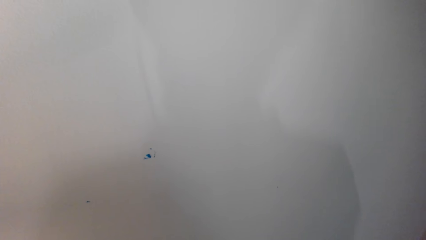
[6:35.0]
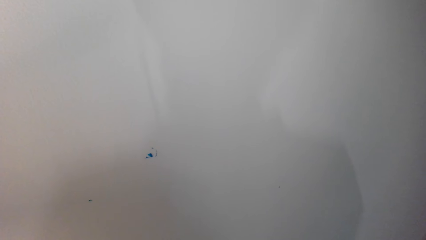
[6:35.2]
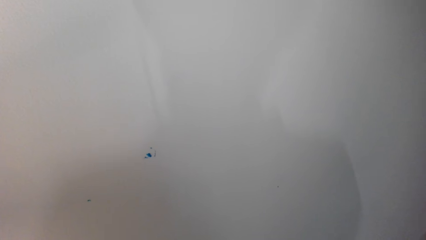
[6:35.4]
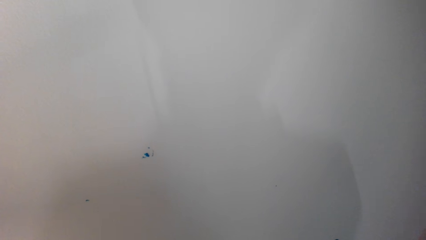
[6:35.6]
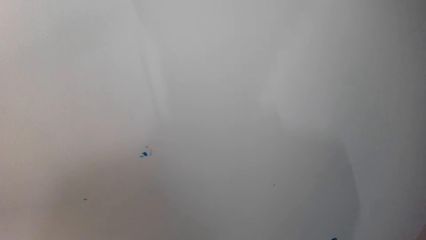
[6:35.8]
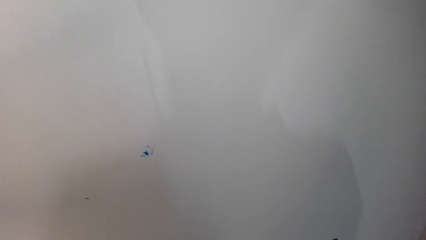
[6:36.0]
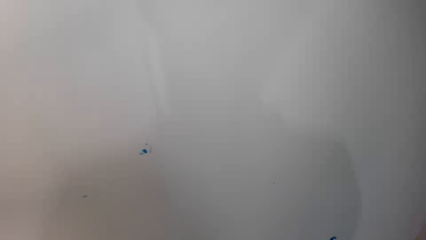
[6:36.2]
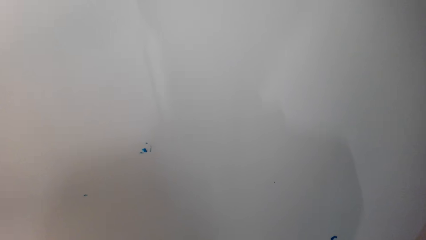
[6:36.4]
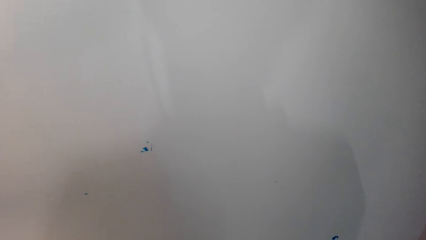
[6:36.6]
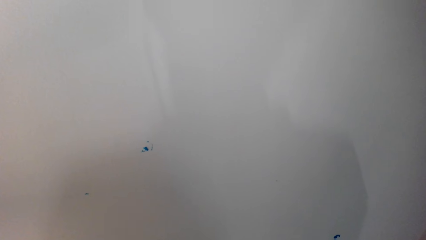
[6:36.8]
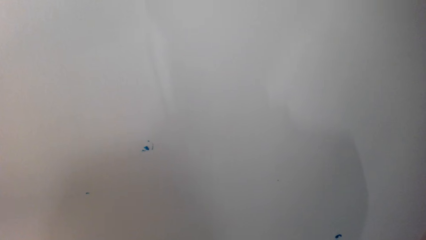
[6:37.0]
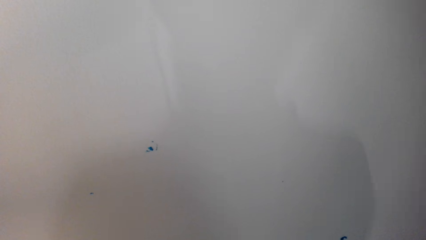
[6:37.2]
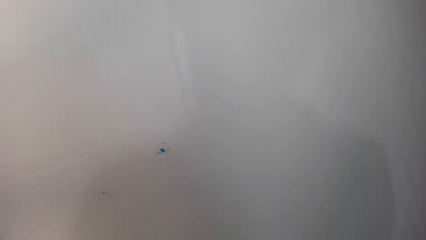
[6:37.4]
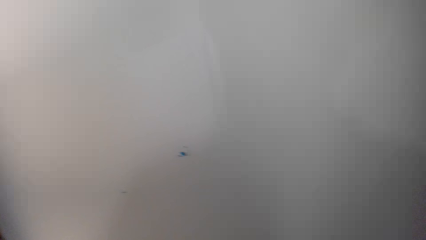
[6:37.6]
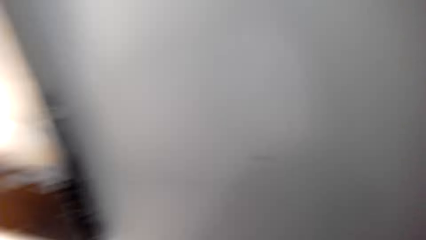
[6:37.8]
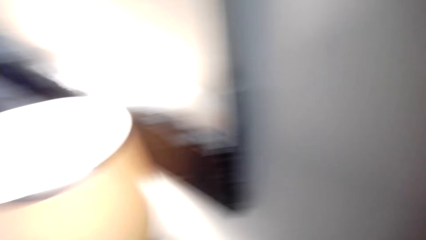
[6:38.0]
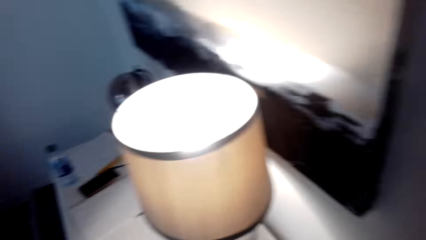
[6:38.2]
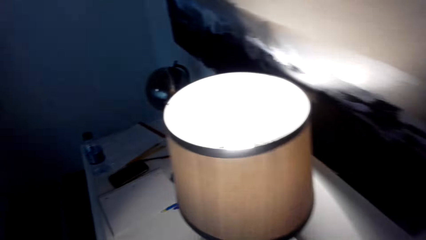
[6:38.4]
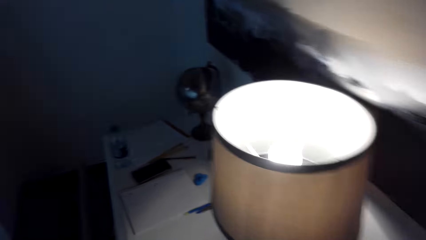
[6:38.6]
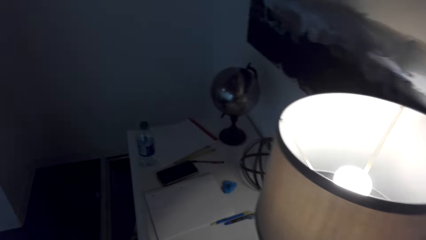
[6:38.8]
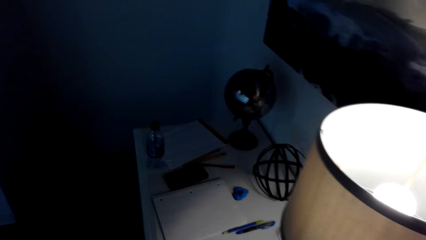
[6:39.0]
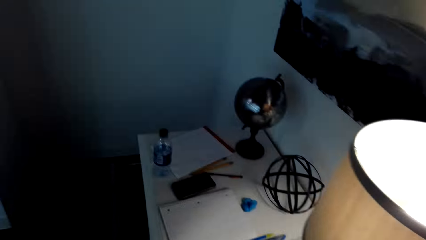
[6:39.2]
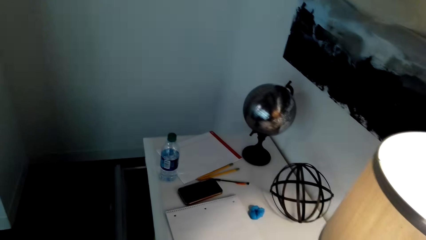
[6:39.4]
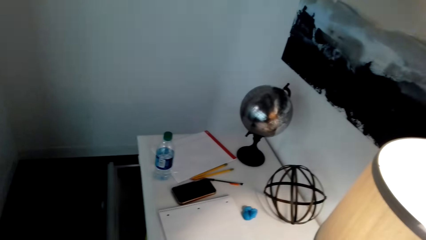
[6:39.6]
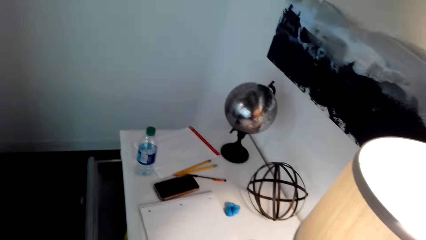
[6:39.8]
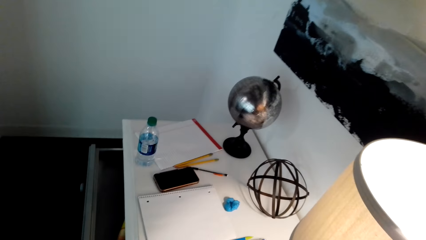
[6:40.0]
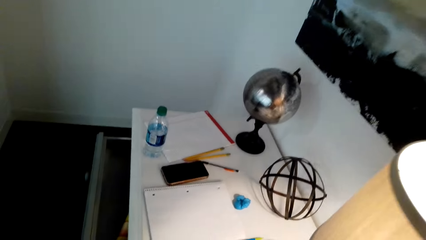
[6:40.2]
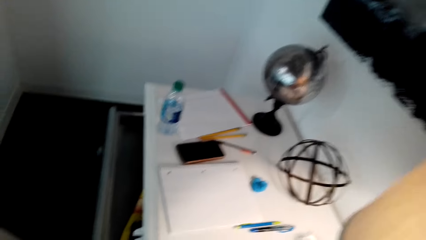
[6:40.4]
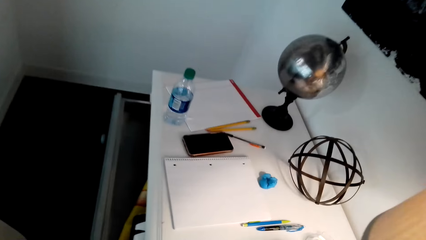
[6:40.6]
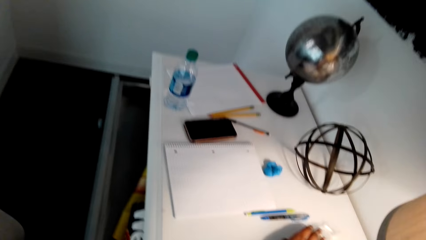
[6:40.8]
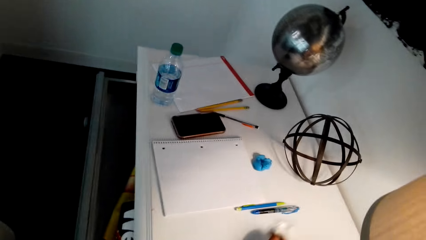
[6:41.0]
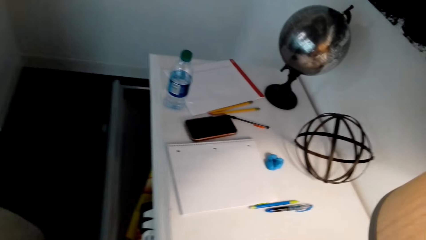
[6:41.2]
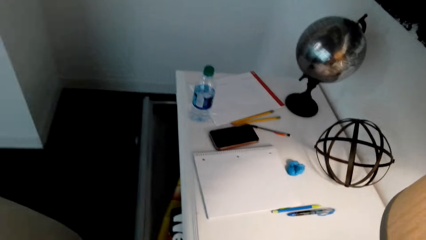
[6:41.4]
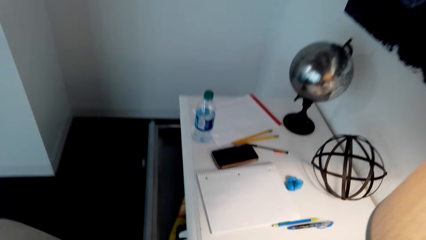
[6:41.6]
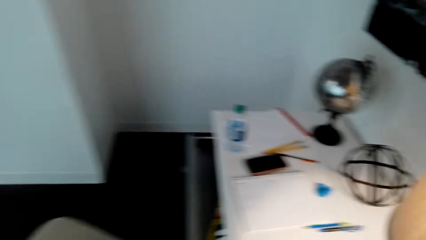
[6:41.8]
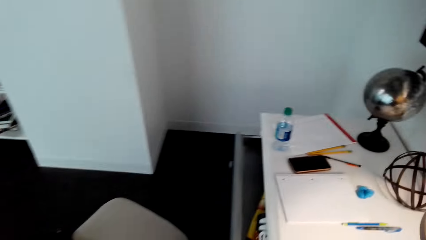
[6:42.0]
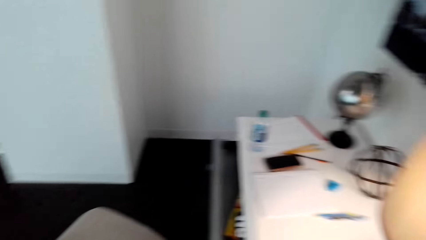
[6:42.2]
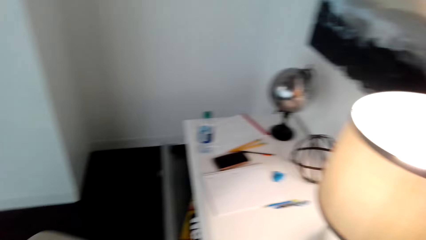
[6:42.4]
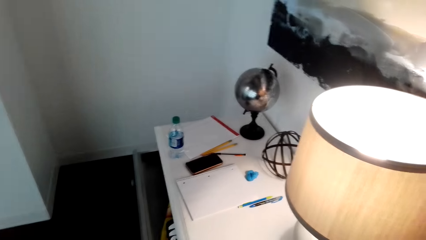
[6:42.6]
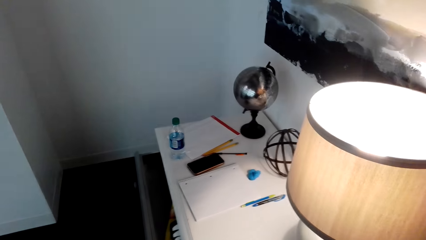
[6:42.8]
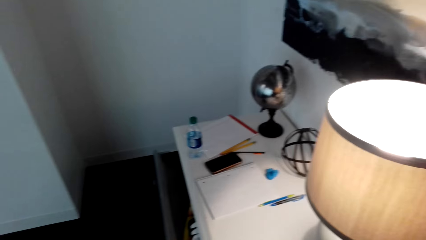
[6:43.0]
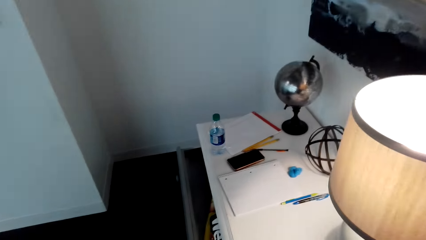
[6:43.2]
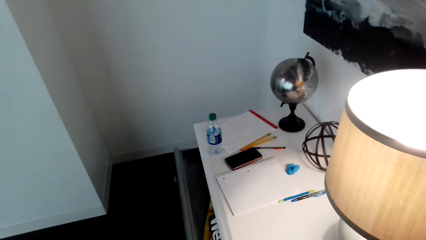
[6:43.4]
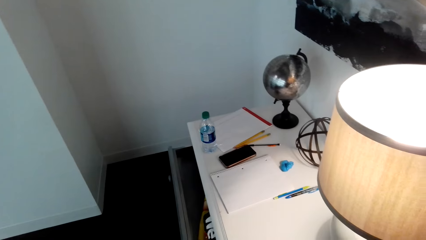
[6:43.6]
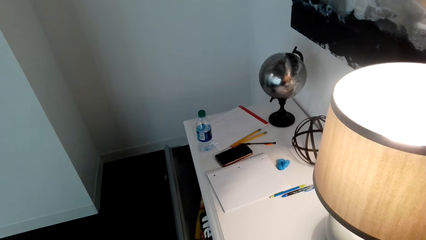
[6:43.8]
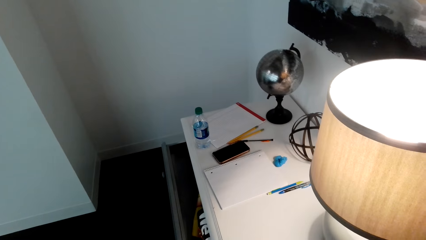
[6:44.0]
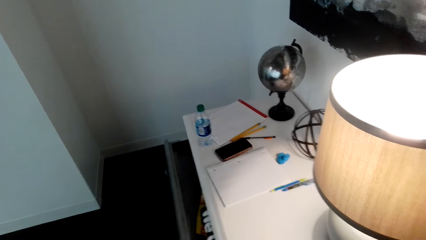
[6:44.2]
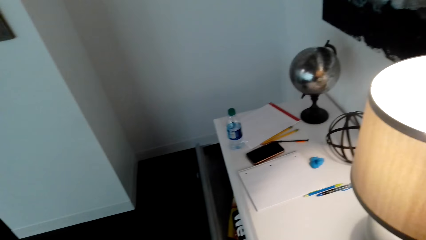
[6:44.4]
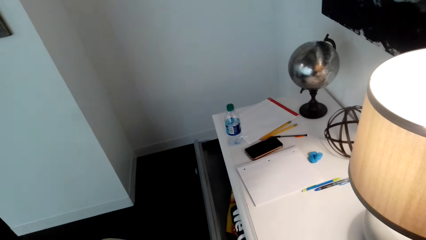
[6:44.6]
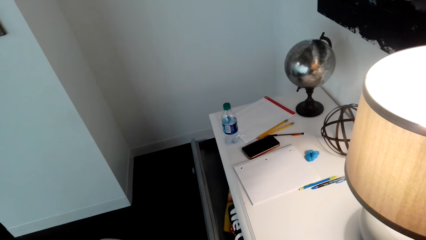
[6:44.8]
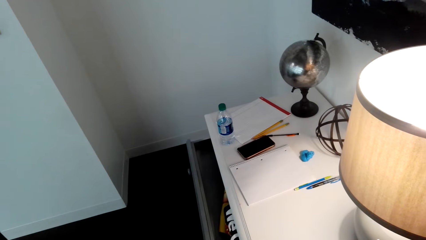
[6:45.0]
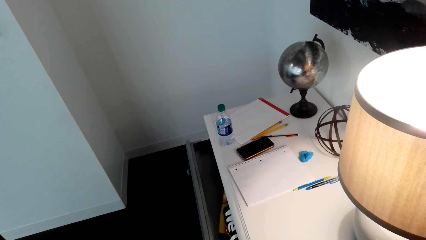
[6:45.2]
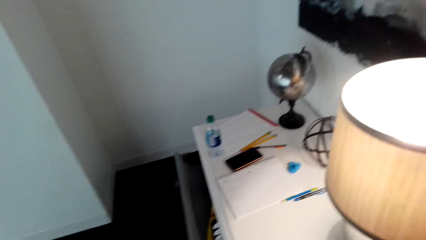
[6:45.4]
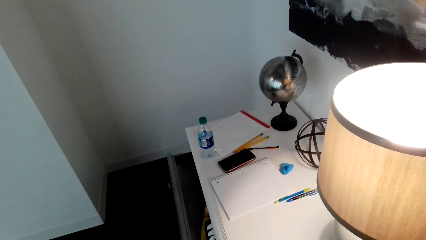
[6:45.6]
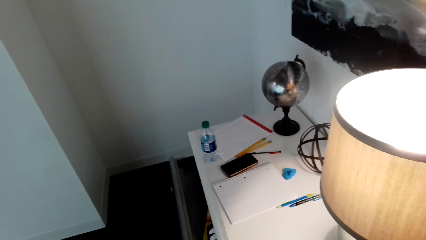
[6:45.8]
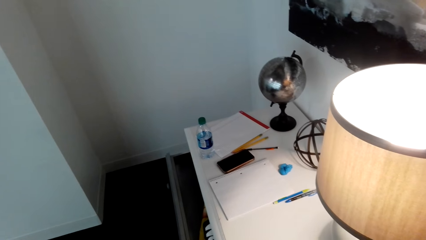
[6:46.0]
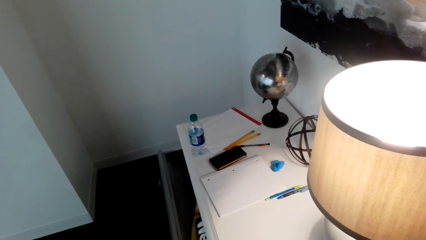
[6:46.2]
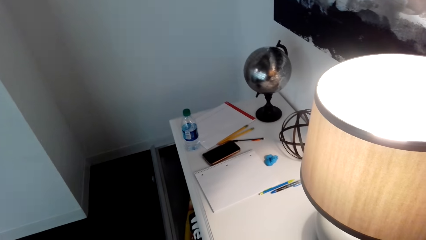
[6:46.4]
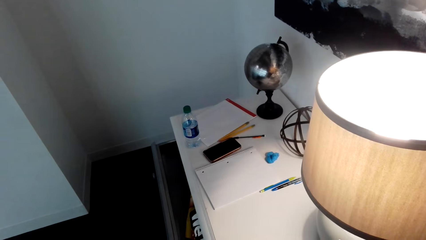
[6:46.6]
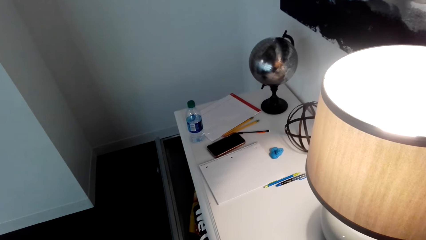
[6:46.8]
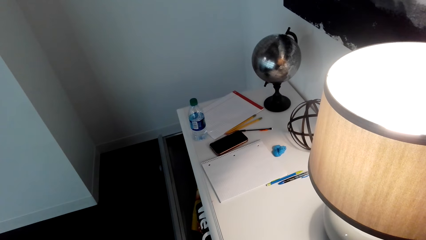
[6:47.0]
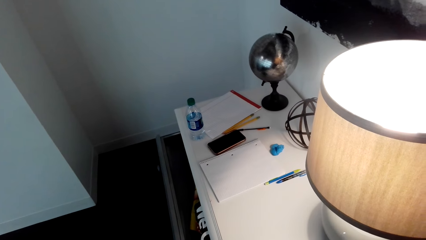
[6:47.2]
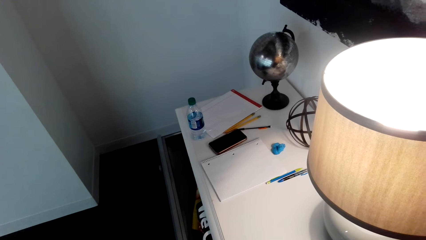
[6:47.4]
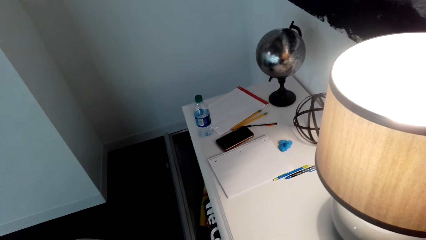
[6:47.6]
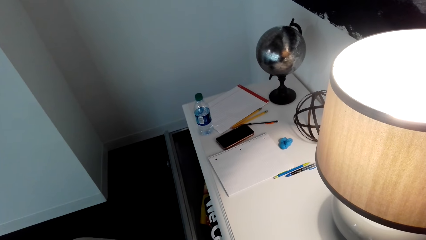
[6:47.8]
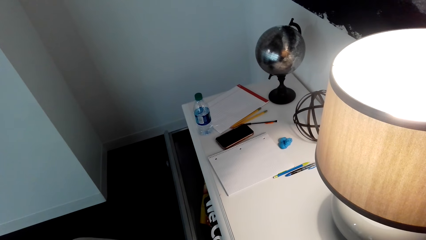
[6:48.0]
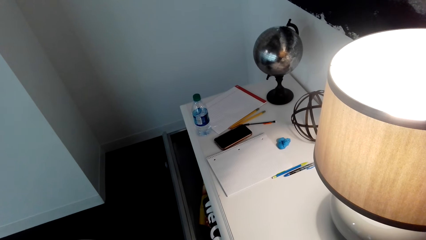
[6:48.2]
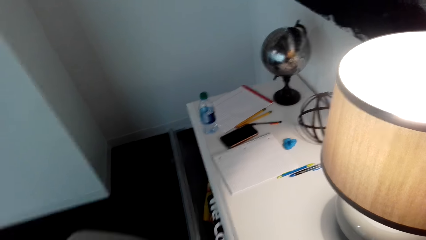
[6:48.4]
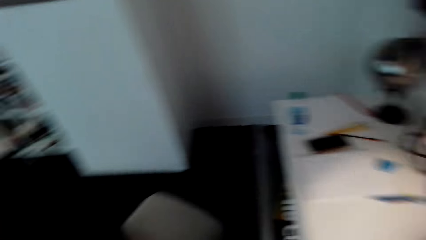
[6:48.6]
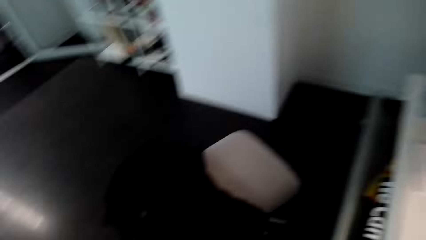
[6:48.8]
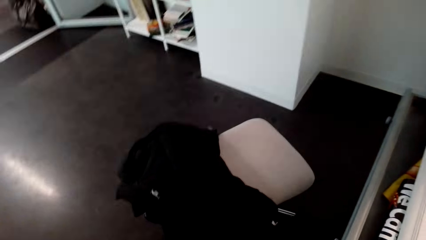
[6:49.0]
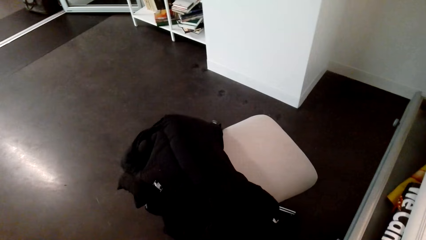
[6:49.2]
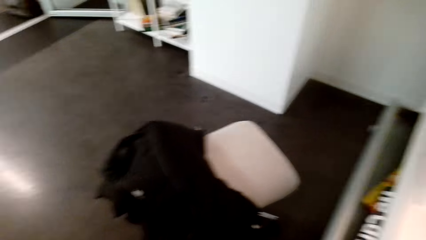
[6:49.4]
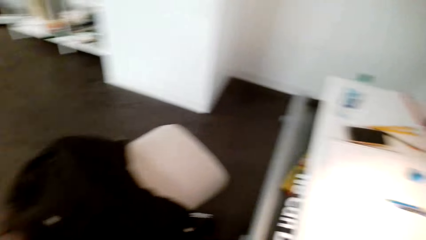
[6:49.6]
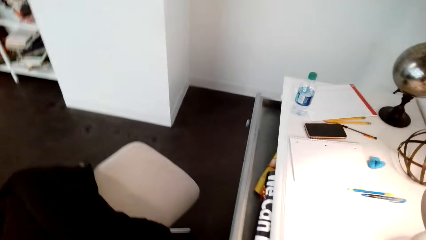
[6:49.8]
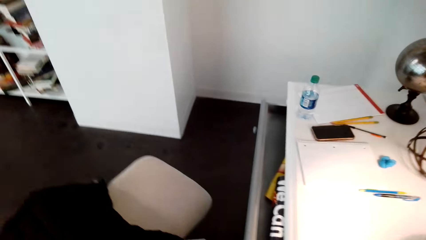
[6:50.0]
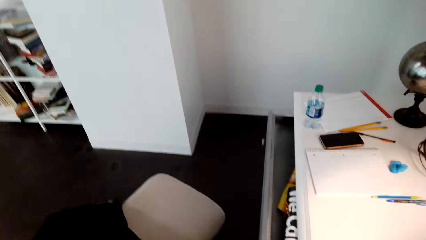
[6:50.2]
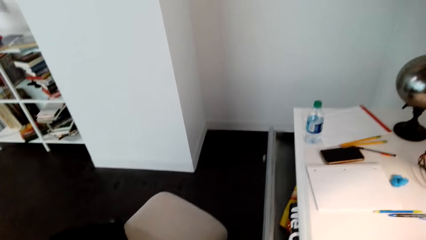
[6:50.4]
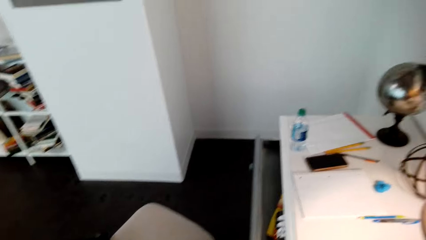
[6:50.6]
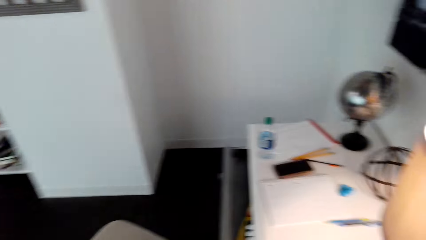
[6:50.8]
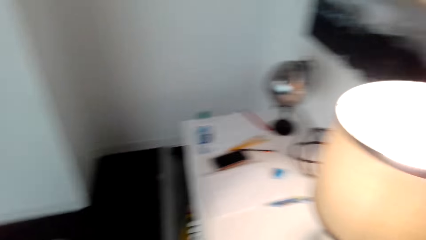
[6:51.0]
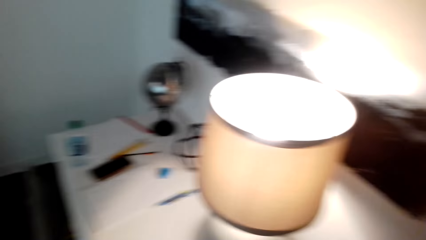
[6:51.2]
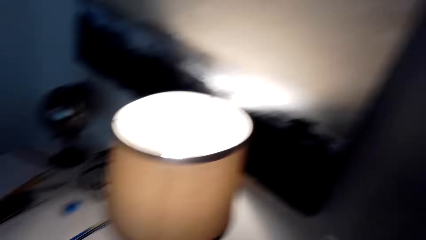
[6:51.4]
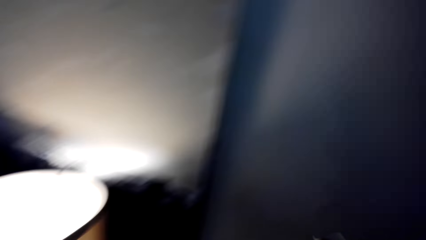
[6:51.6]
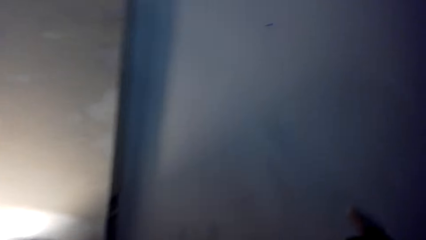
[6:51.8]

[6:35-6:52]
The camera wearer moves around. They rub the table.
